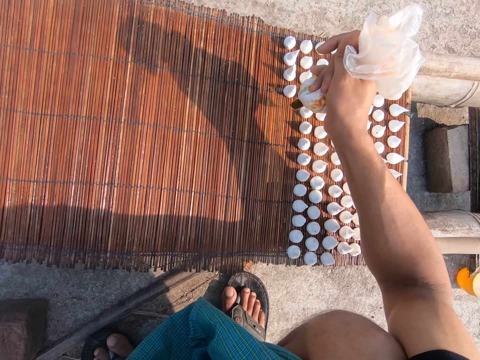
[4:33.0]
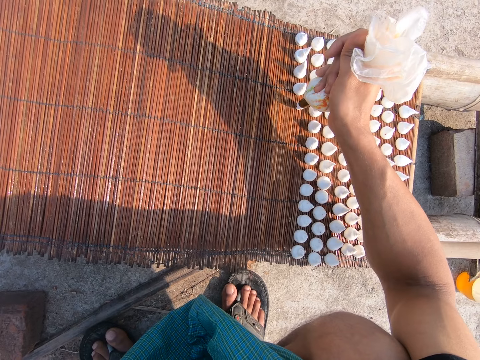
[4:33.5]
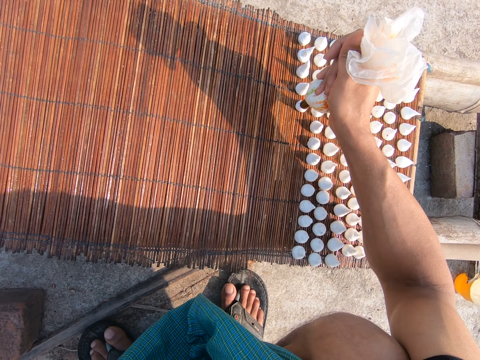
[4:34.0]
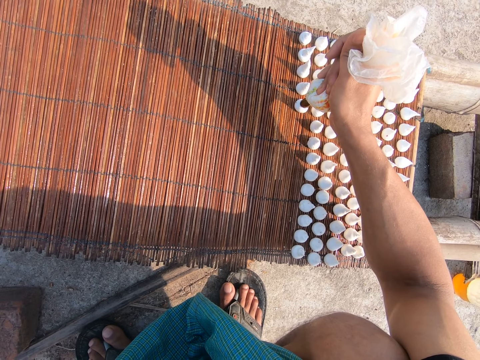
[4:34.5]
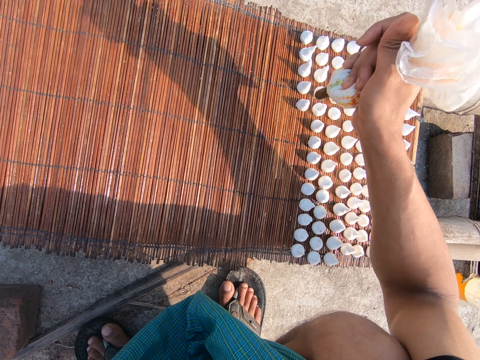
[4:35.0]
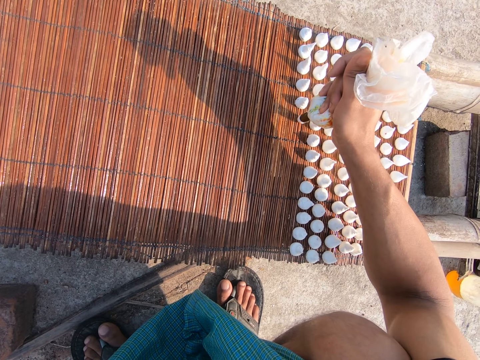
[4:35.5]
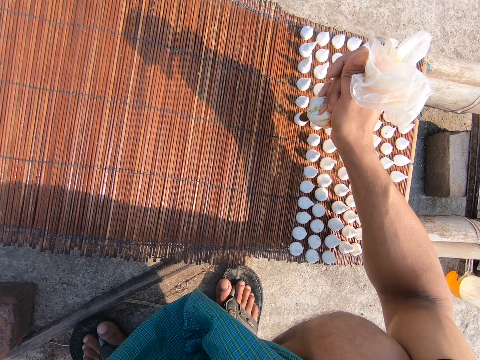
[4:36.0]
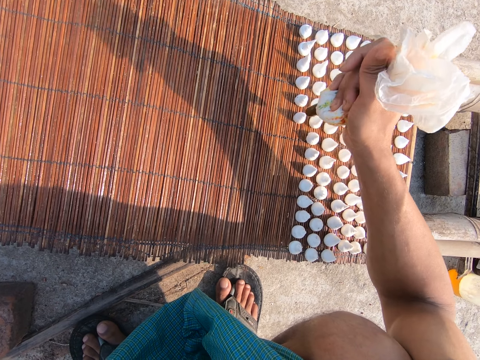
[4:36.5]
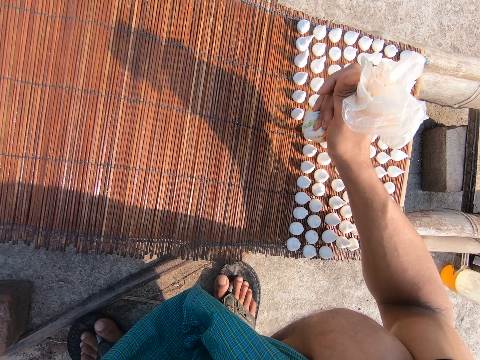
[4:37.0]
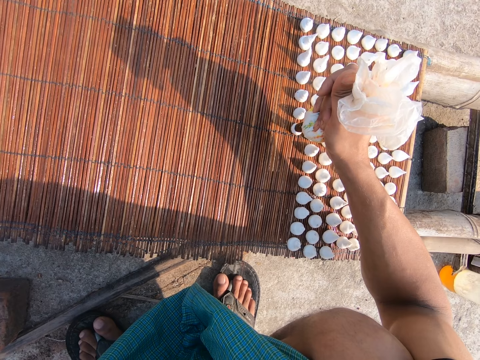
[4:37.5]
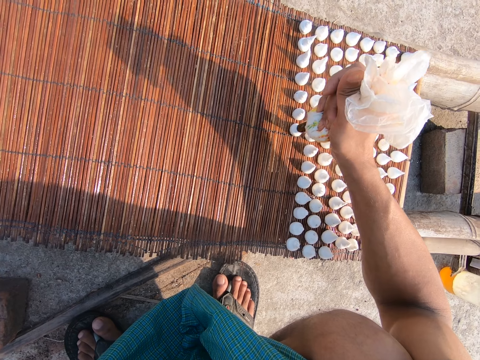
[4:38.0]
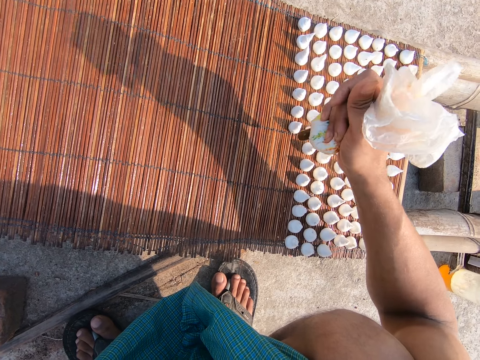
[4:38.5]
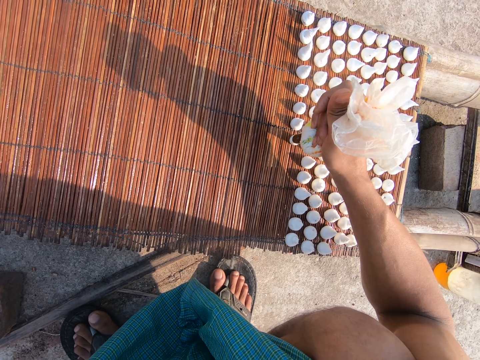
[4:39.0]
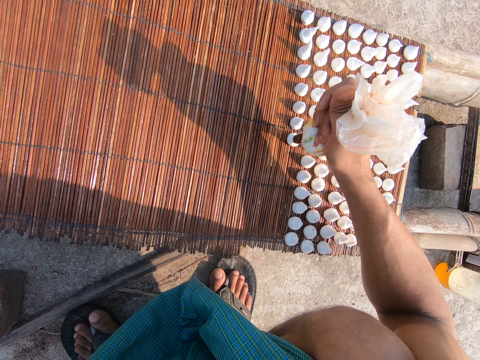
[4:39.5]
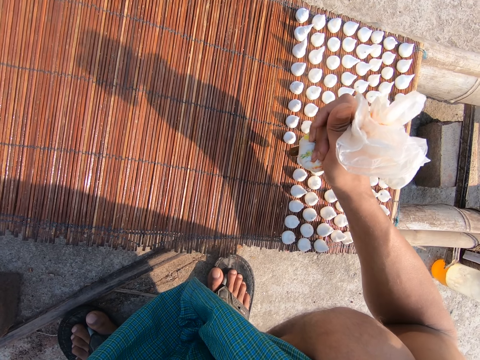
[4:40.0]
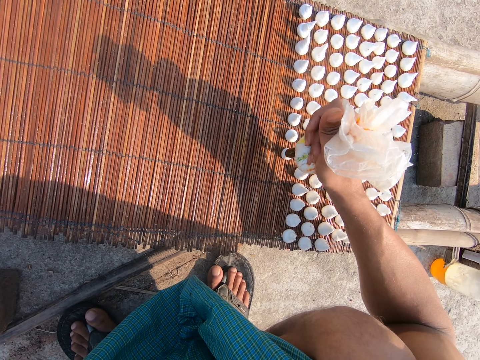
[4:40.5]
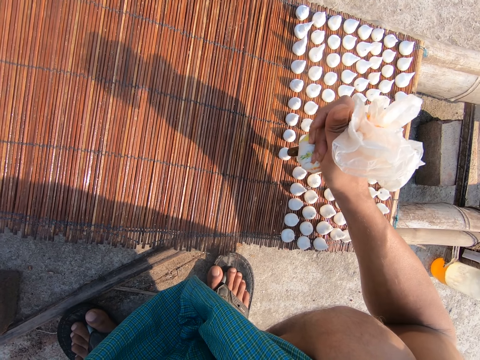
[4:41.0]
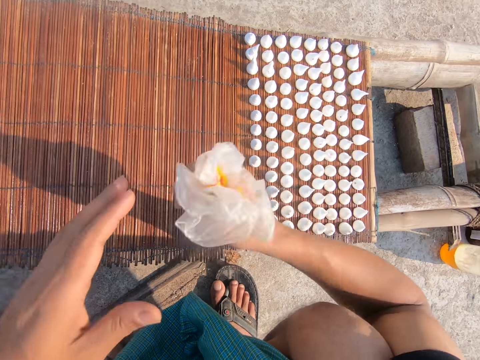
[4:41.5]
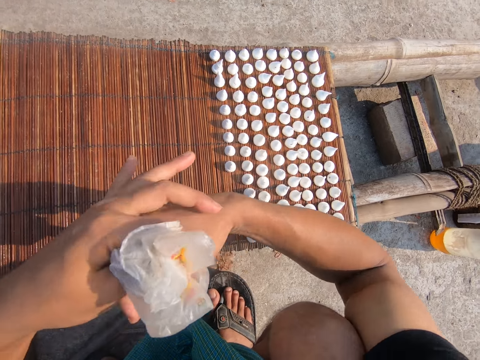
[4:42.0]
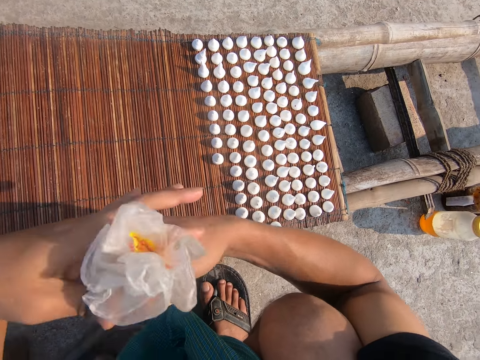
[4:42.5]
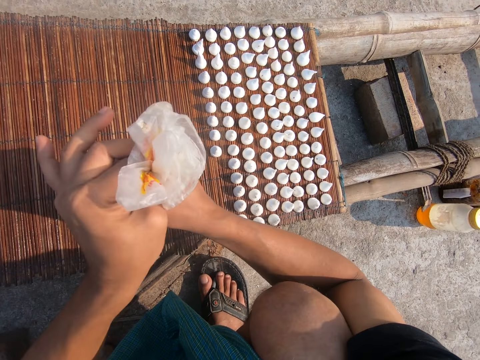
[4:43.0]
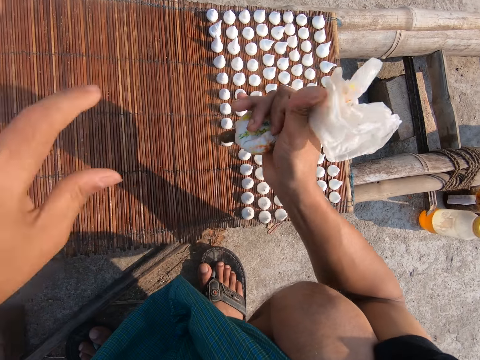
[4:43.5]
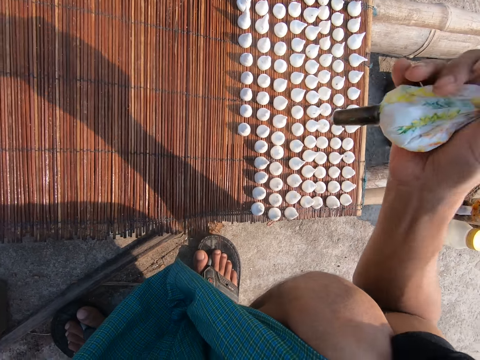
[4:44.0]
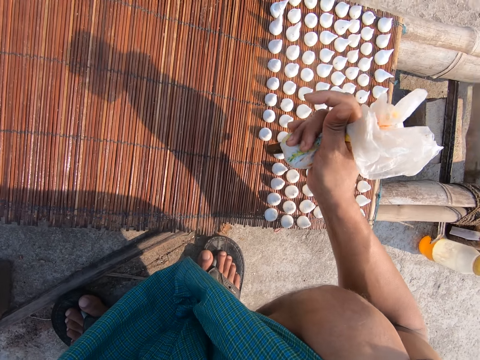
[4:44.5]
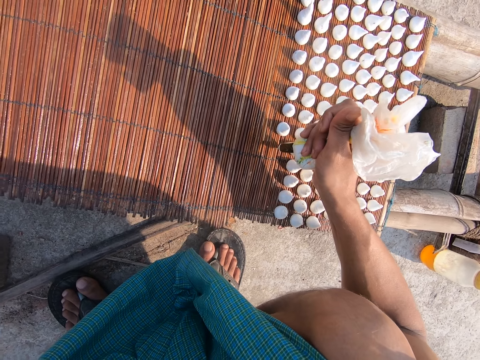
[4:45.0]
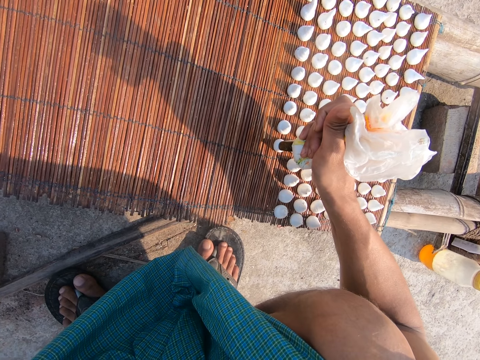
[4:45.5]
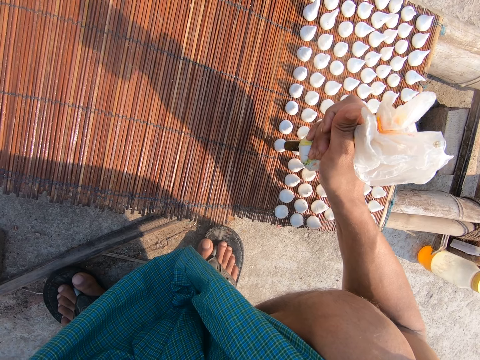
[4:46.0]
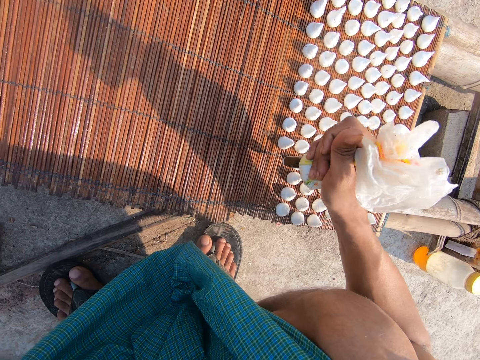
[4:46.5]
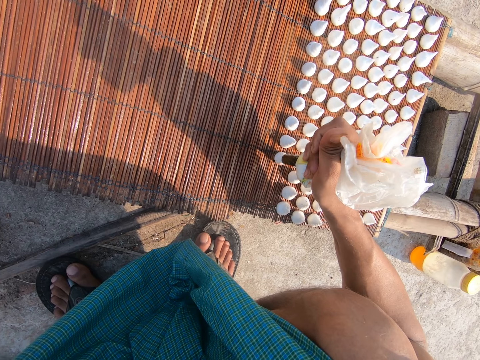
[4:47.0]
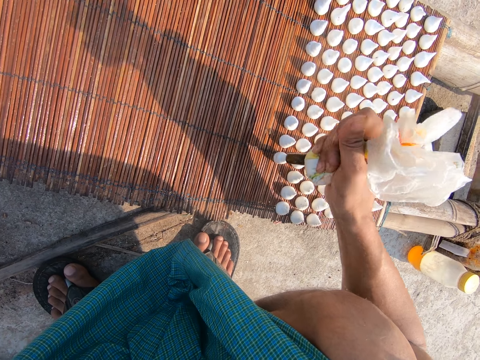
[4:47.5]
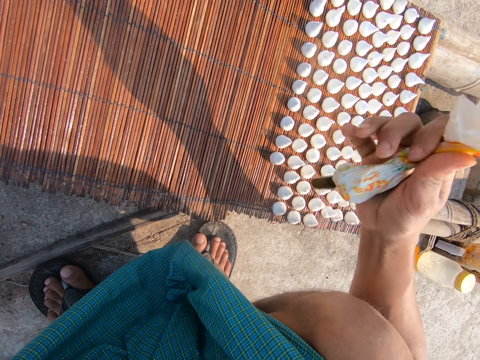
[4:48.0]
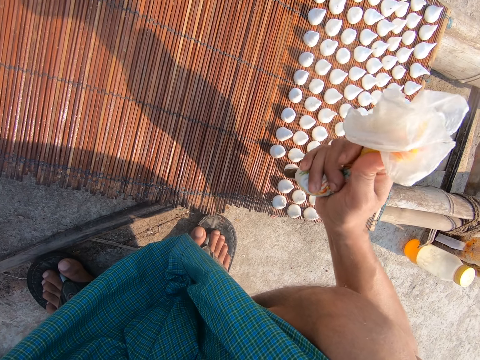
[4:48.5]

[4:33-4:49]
The camera wearer pipes the mat with icing from the piping nozzle in his right hand. He pipes the mat with icing repeatedly. He squeezes the piping nozzle with both hands. He folds the piping bag. He puts the dough on the board.

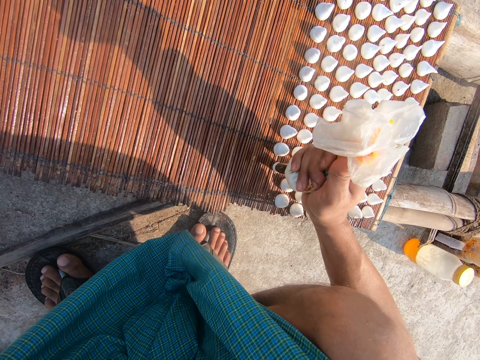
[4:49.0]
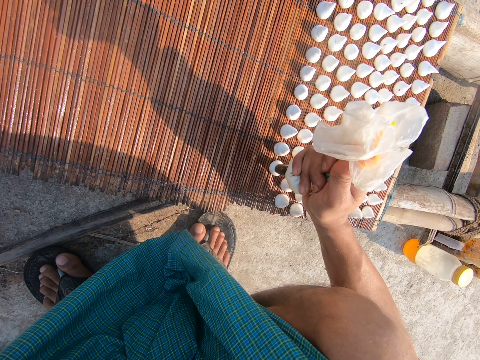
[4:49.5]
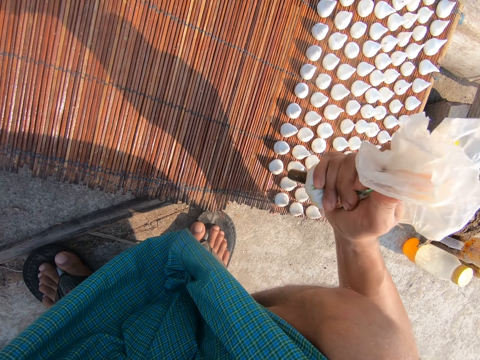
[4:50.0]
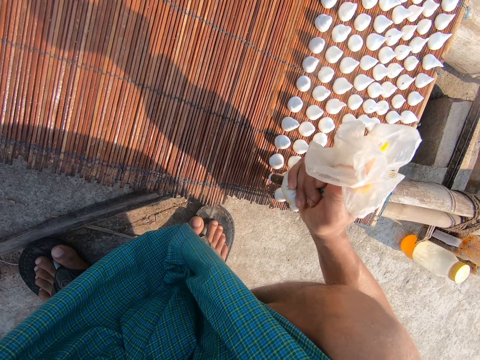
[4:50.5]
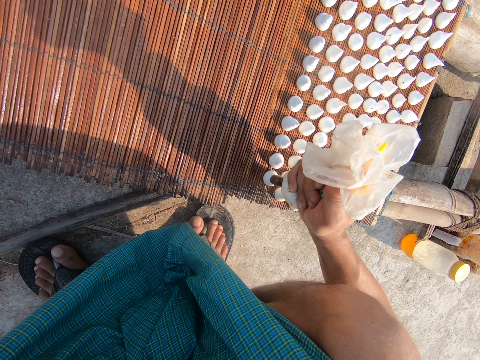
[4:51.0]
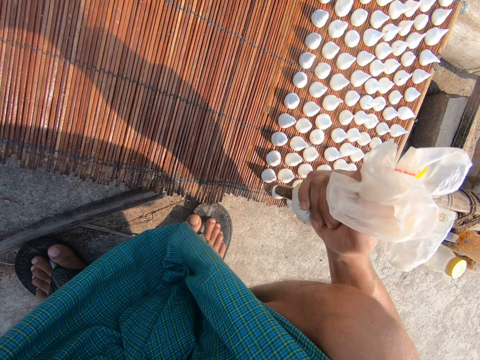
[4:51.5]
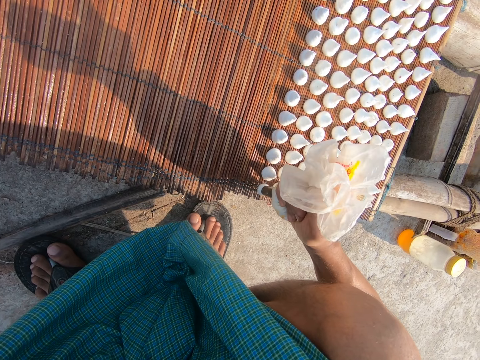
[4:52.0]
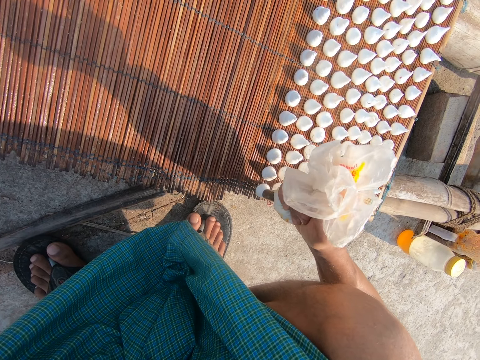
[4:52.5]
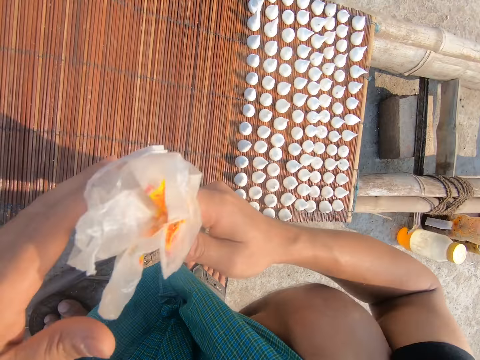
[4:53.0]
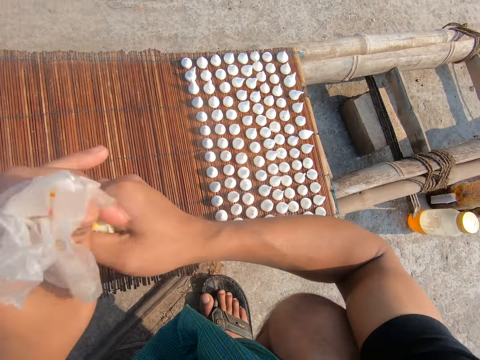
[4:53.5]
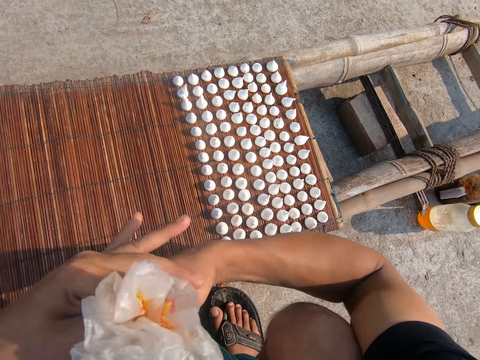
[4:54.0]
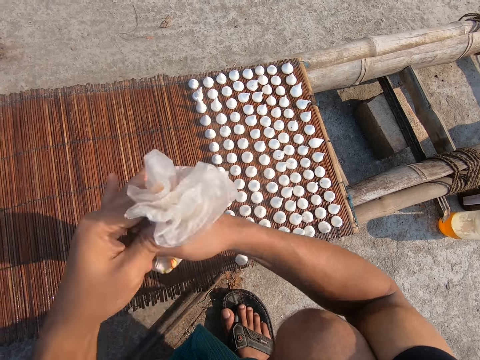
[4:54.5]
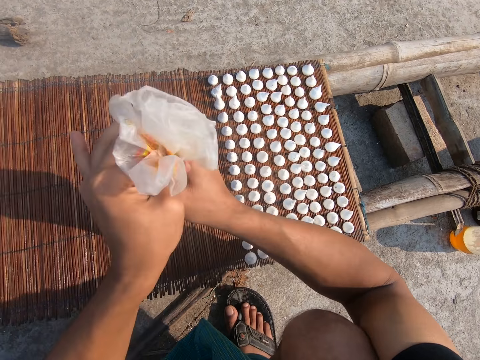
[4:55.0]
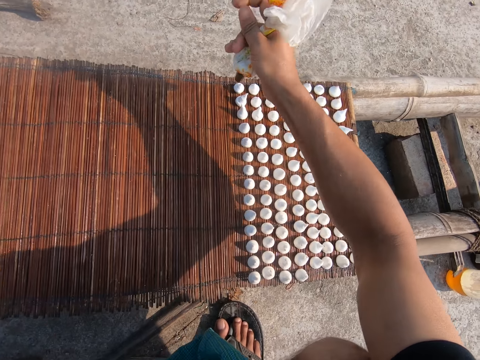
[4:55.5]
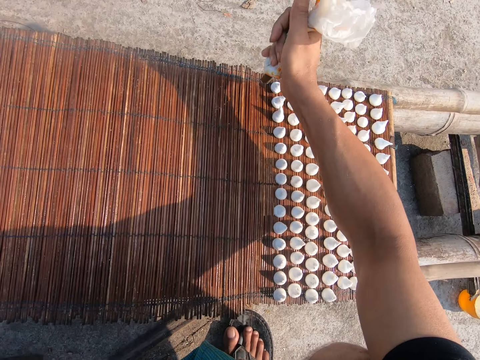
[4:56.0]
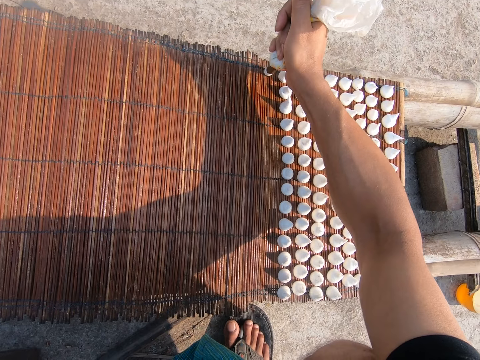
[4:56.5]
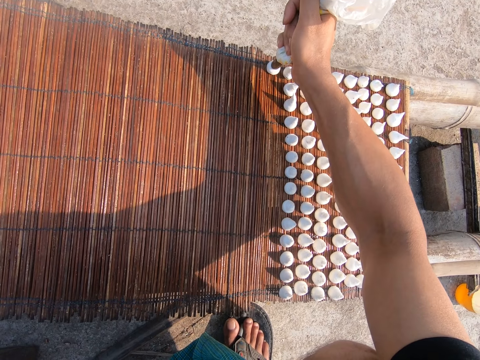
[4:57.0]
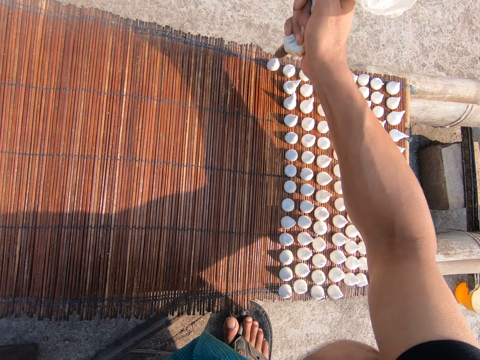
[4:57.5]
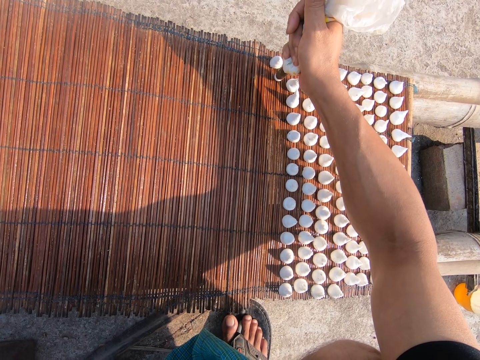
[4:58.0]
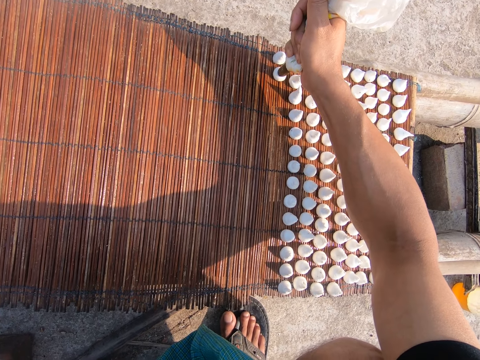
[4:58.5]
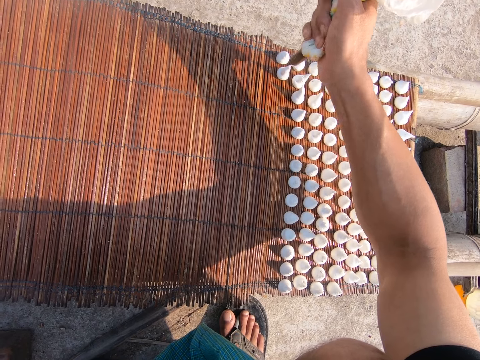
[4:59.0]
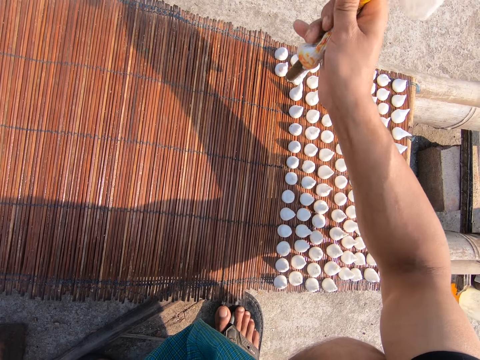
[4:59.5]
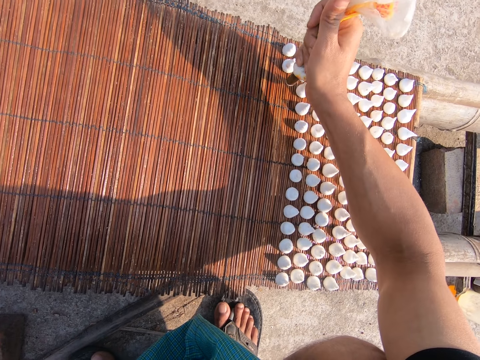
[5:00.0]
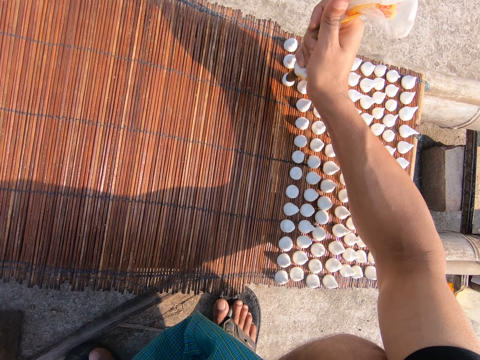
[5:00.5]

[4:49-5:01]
The camera wearer twists the cellophane wrap in his right hand with his left hand. He squeezes lentil paste out of the cellophane wrap on the mat on the wooden platform with his right hand. He puts the dough on the board.
